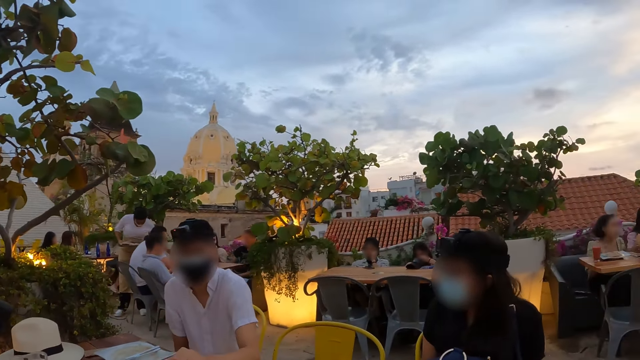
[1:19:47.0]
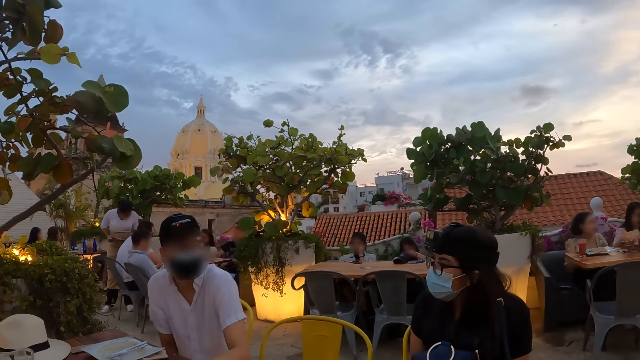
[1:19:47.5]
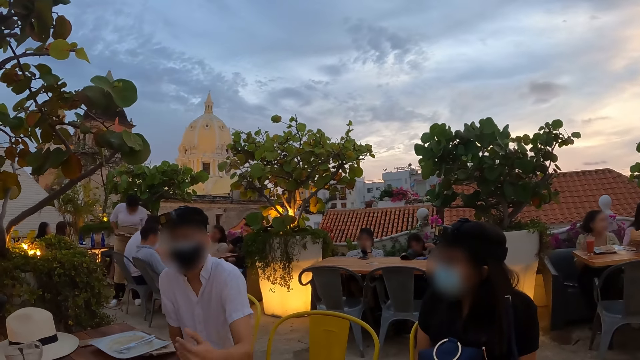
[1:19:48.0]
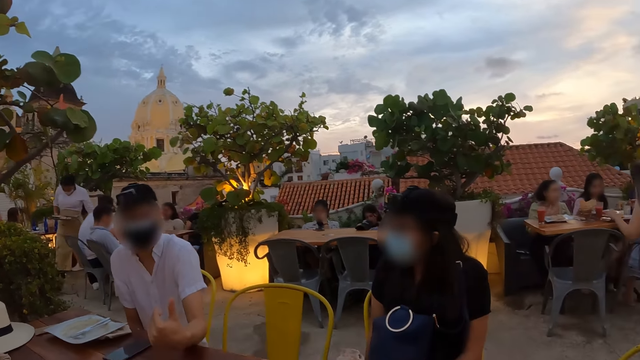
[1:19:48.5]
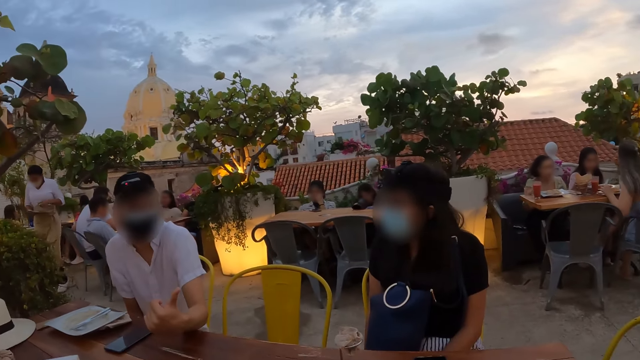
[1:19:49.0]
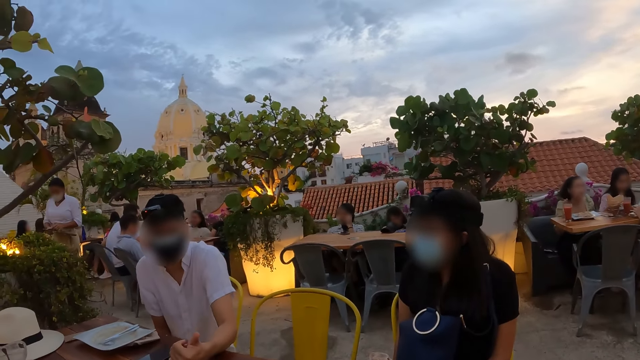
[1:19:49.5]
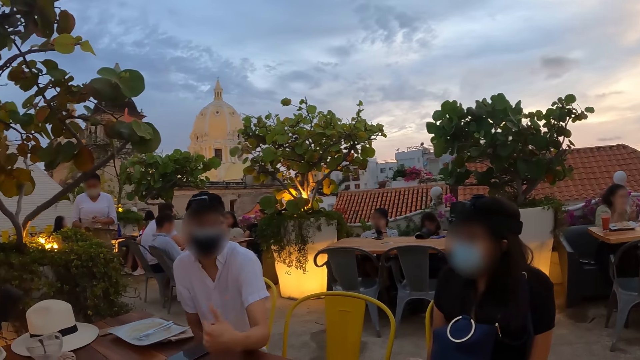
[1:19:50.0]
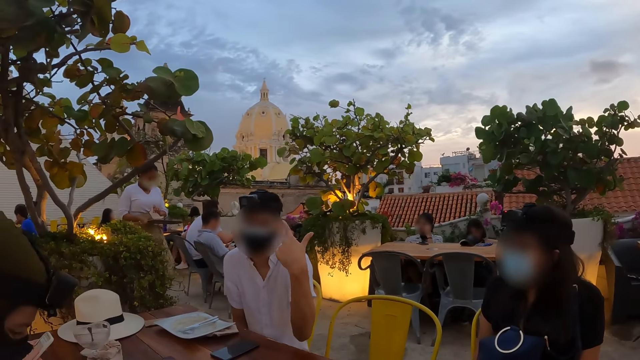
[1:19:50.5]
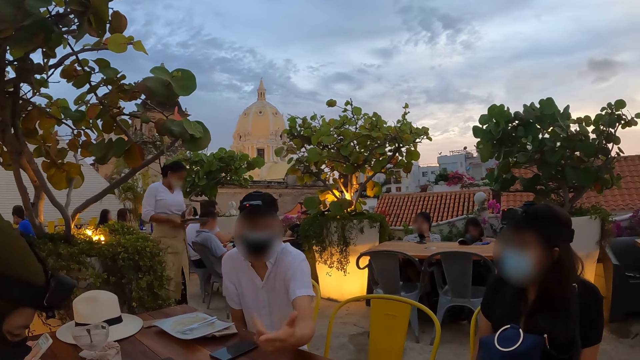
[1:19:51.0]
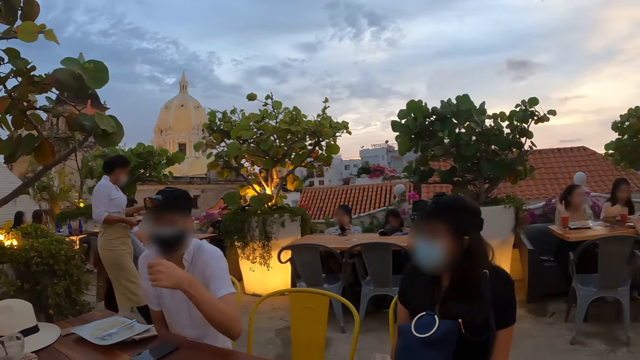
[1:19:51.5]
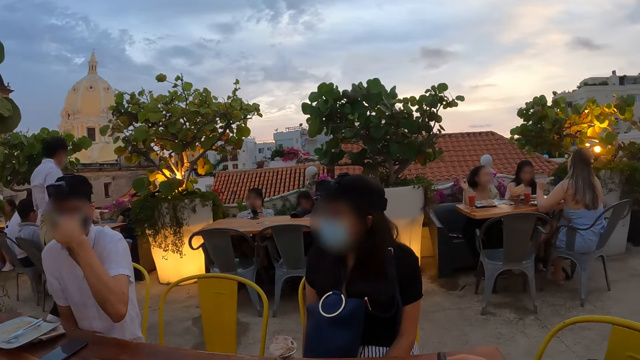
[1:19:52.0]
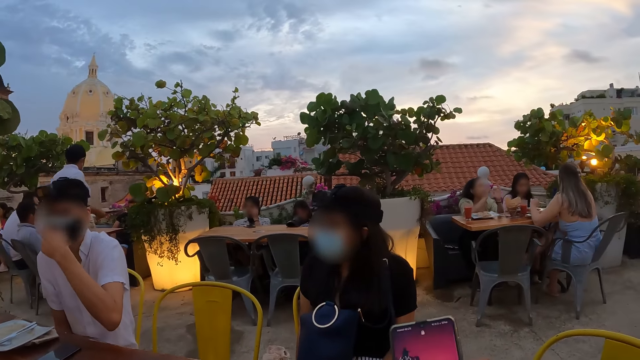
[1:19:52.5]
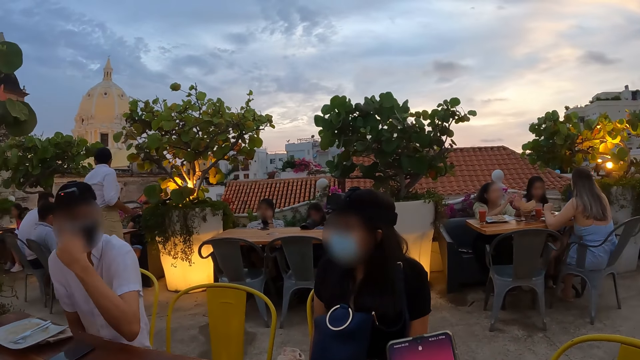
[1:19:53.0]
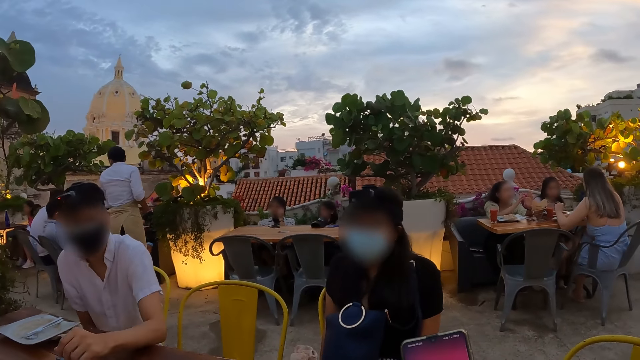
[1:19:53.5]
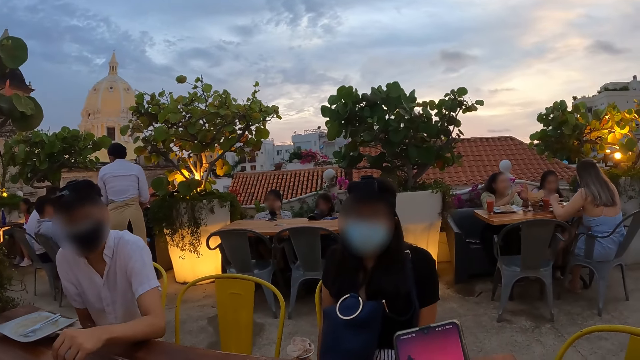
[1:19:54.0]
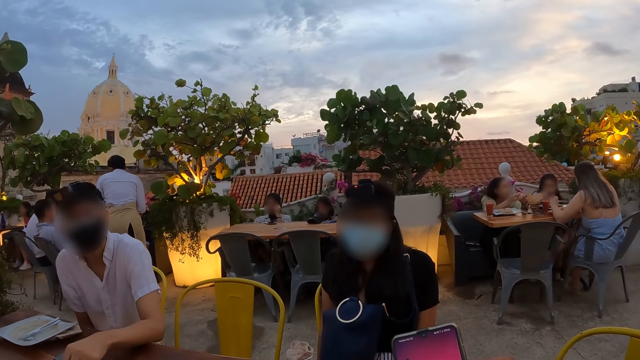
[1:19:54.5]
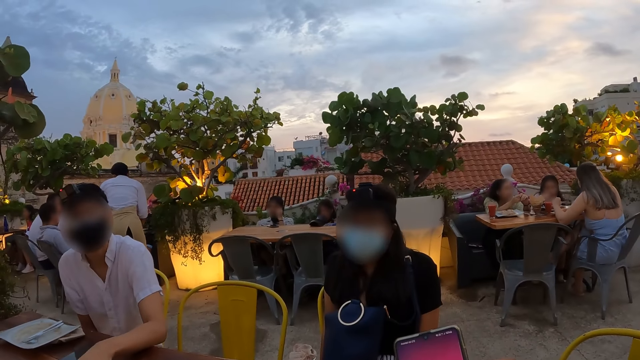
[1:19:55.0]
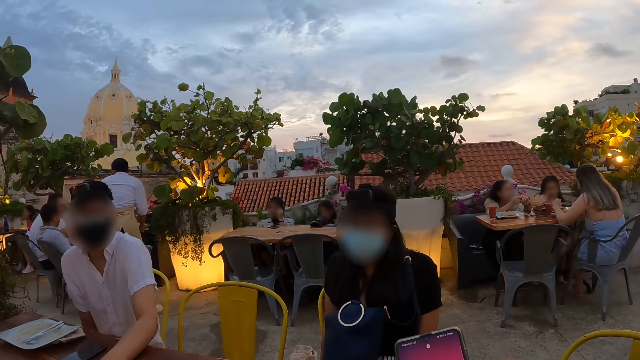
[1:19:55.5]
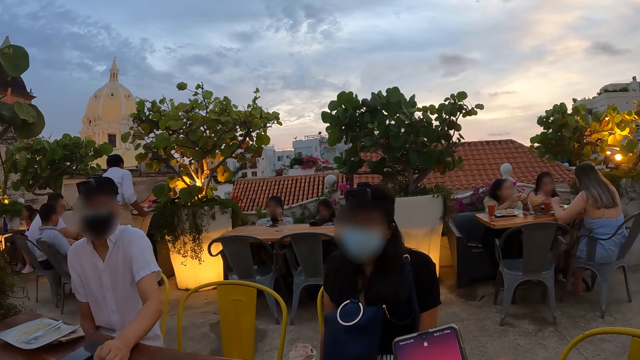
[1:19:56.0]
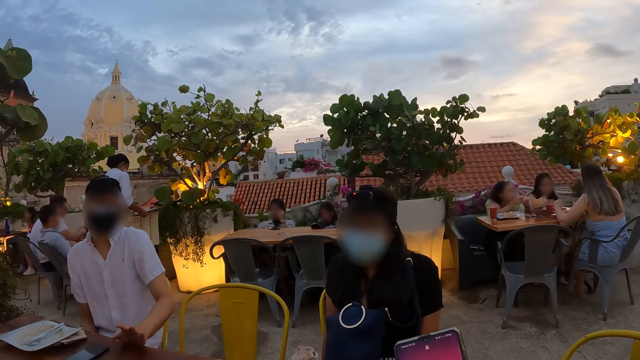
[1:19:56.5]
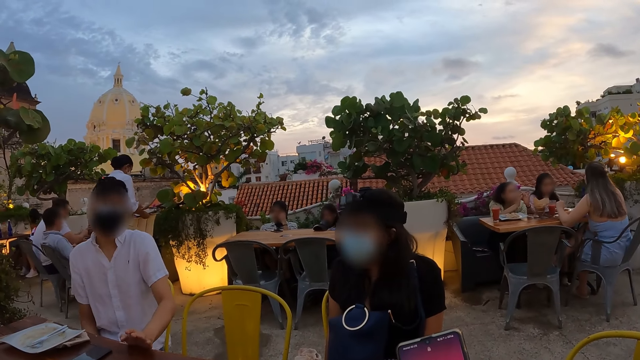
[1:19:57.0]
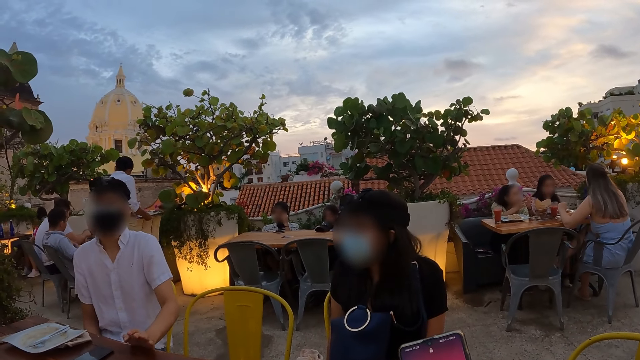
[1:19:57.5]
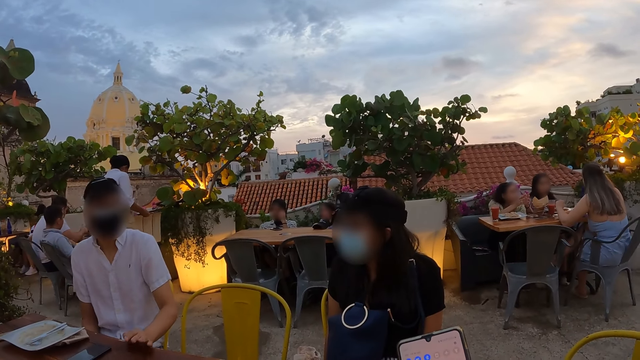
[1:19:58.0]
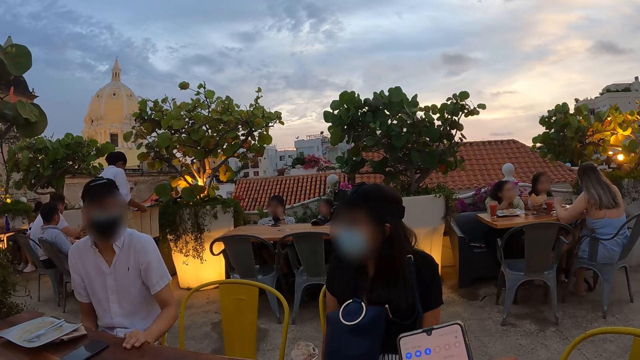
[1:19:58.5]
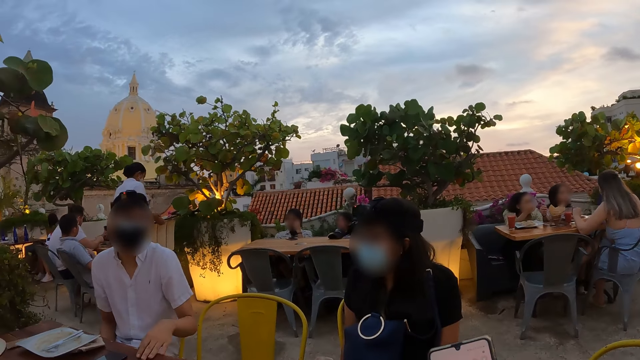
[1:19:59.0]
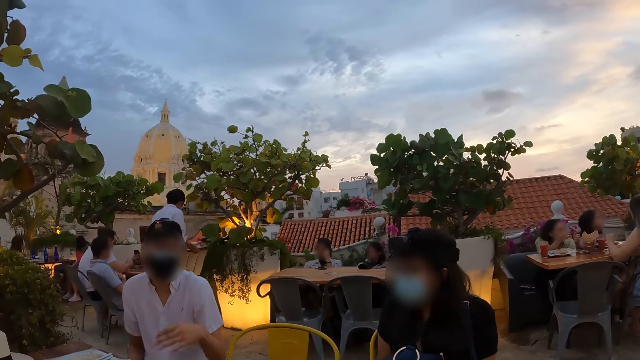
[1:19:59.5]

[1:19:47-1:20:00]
A man puts his hand on the table. A waiter picks up a placemat from a tray in her right hand with her left hand. The man gestures his hand. The camera wearer holds a phone with his right hand. He operates the phone with his right hand. The waiter drops the placemat on a table with her left hand. The man puts his hand on the table. The waiter picks up a spoon from the tray with her right hand. She drops the spoon on the table with her left hand.

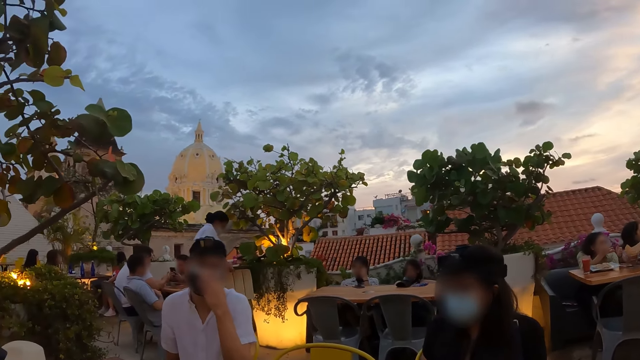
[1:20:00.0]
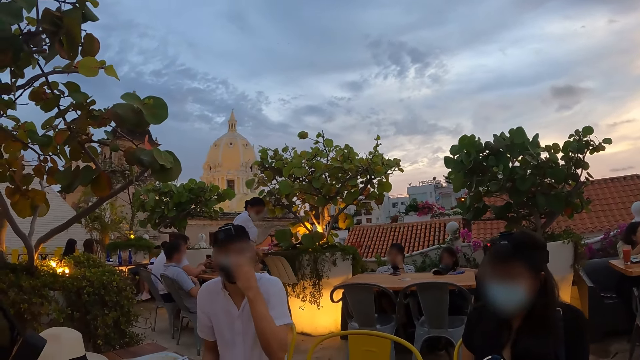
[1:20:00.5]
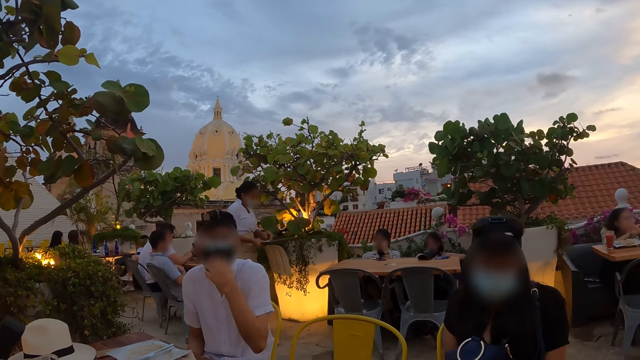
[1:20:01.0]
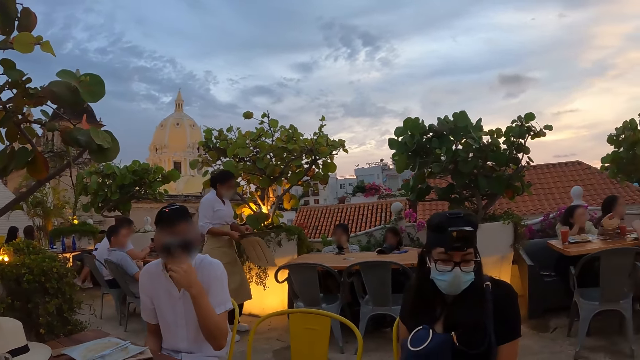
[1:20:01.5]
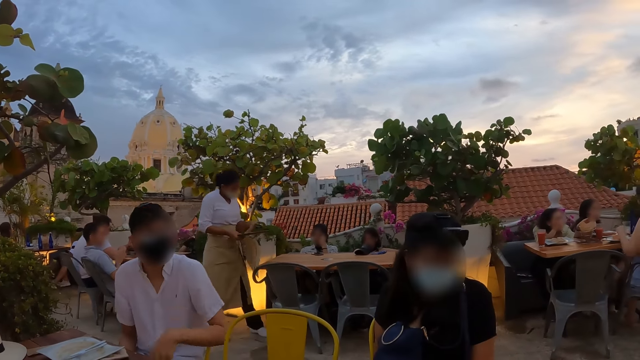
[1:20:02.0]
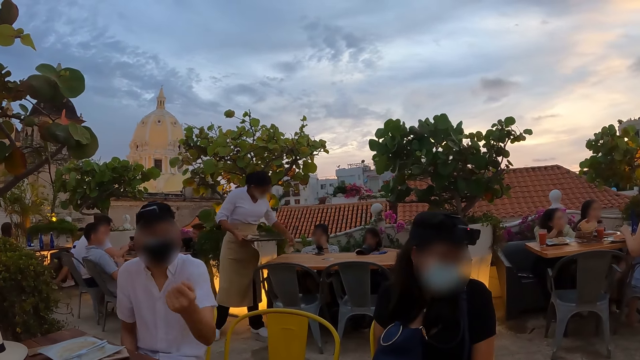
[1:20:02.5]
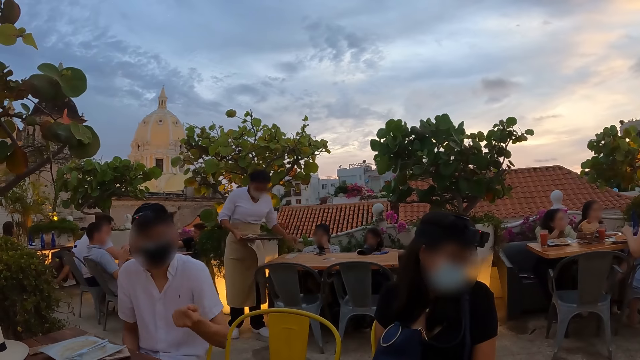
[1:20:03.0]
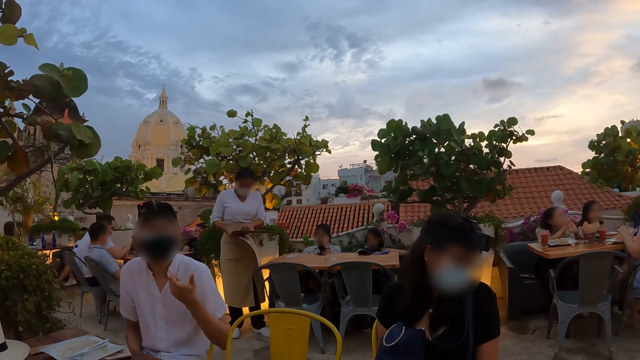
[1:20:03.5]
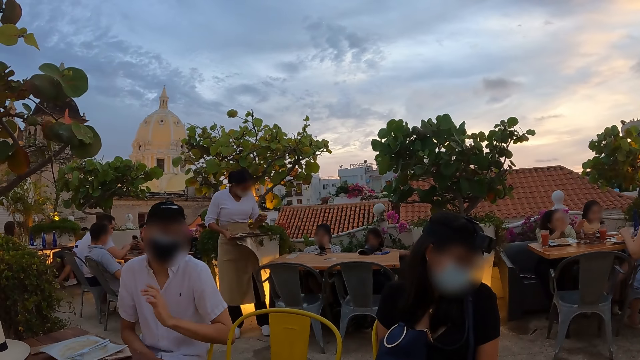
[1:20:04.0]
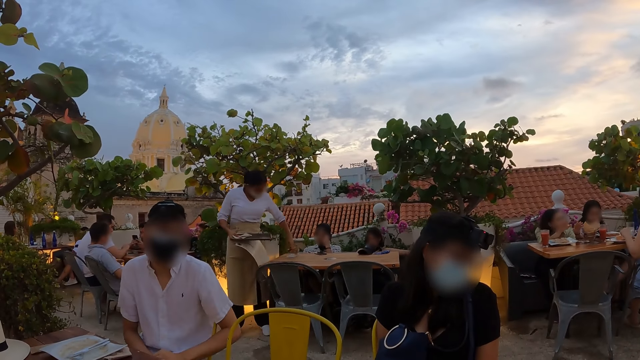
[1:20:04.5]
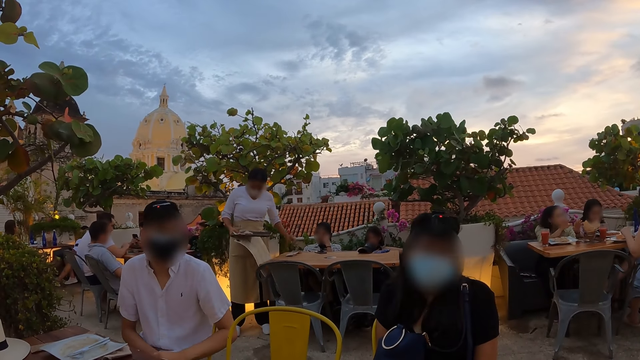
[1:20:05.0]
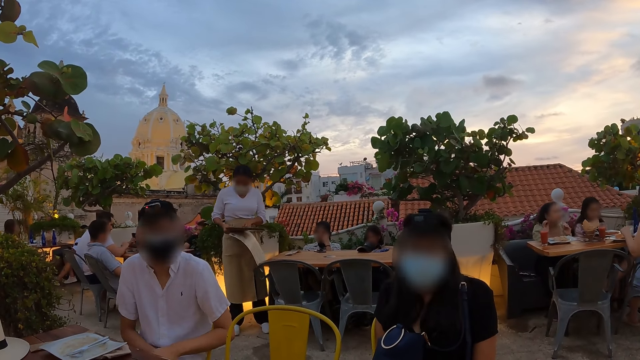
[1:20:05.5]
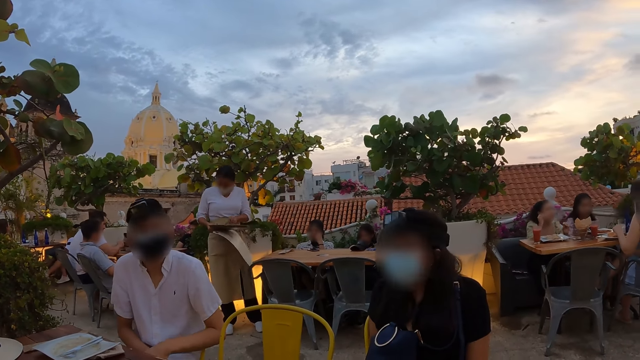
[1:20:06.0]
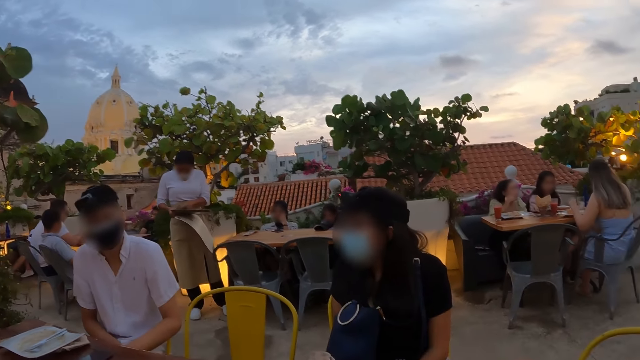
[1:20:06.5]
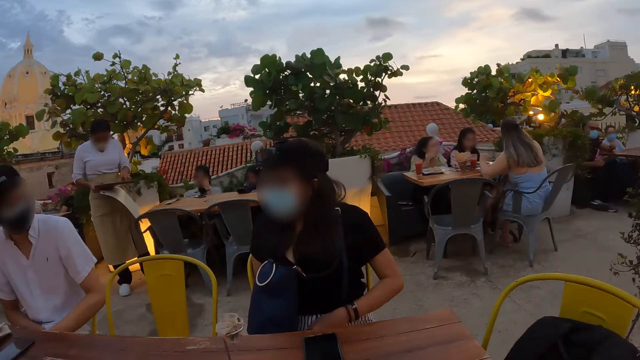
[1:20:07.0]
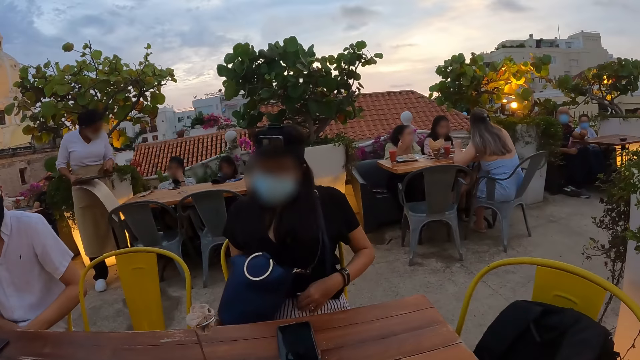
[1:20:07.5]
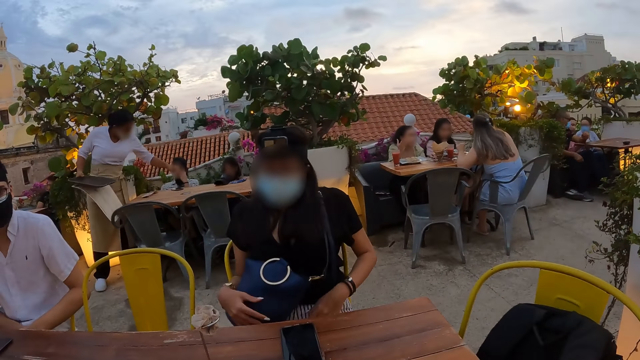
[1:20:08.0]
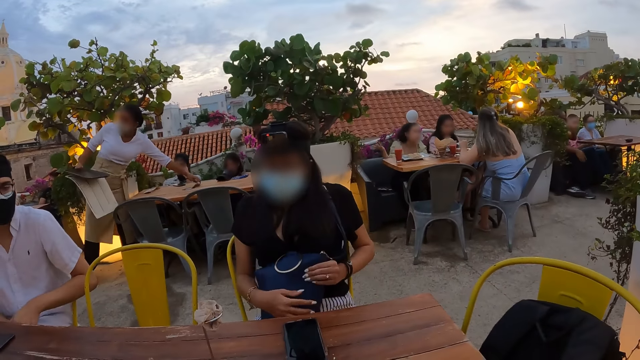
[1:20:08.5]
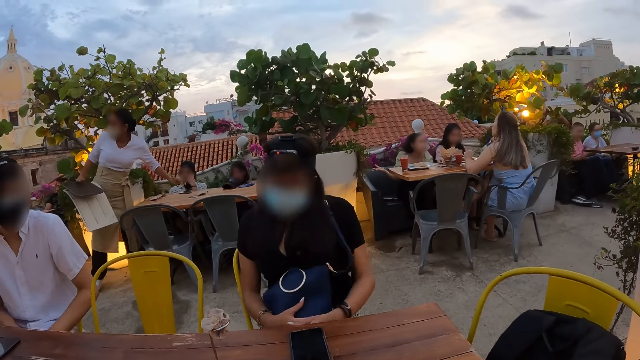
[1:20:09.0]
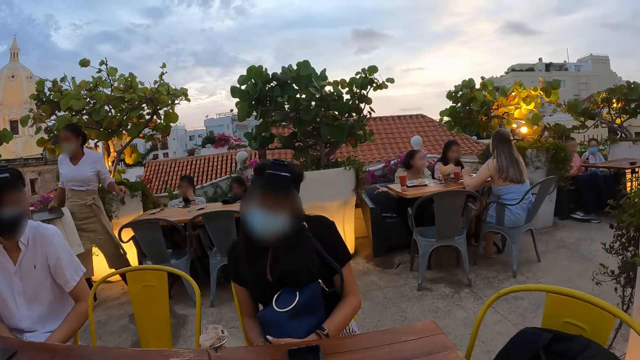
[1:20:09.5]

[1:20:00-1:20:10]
A man holds the mask. A waiter picks up a placemat from the tray in her right hand with her left hand. The man pulls his hand off the mask. The waiter drops the placemat on a table with her left hand. The man gestures his hand. The waiter picks up a placemat from the tray in her right hand with her left hand. She drops the placemat on the table with her left hand. She searches through the tray in her right hand with her left hand. The camera wearer looks around the restaurant. Two other men interact. The first man puts his hand on the table. The waiter picks up a placemat from the tray in her right hand with her left hand. A woman adjusts the bag on her lap with both hands. The waiter drops the placemat on the table with her left hand. The woman holds the bag with both hands. Another man operates a phone with both hands.
